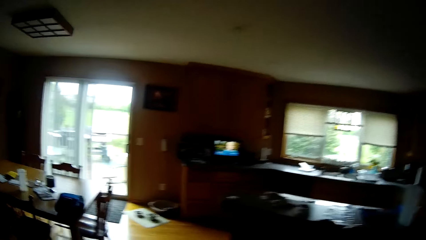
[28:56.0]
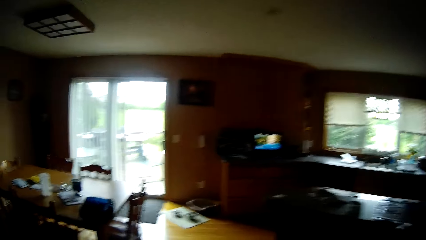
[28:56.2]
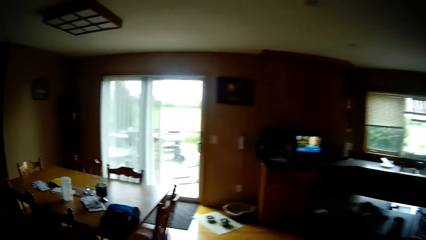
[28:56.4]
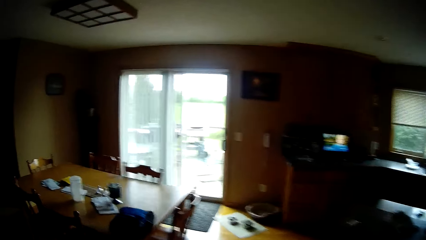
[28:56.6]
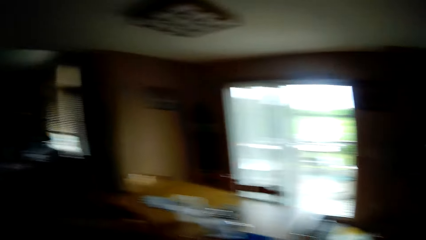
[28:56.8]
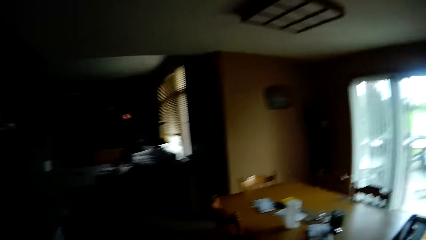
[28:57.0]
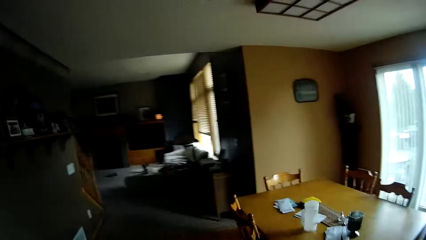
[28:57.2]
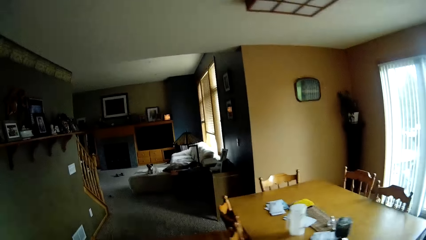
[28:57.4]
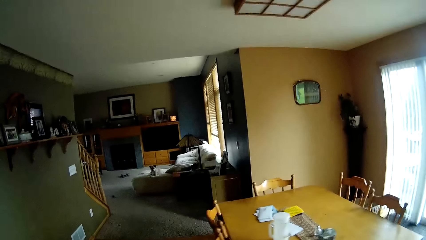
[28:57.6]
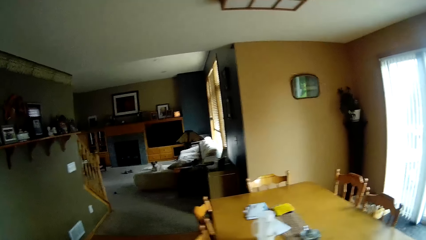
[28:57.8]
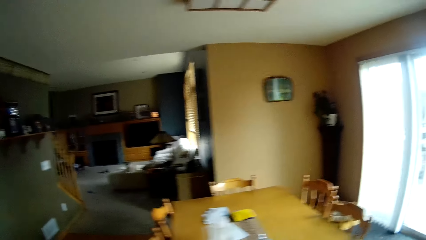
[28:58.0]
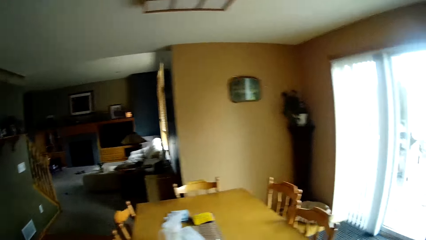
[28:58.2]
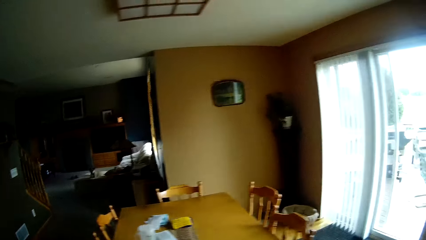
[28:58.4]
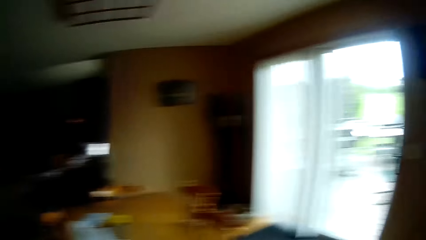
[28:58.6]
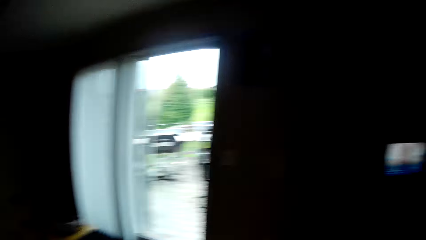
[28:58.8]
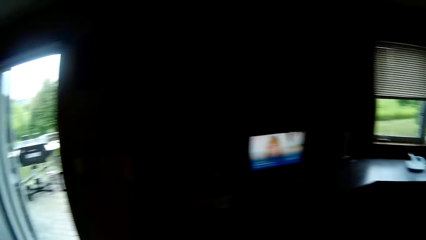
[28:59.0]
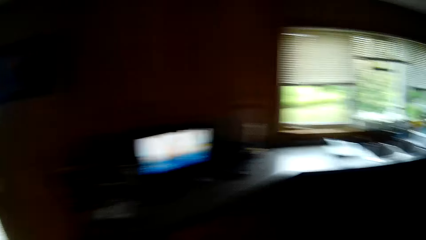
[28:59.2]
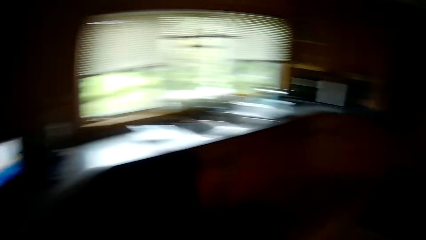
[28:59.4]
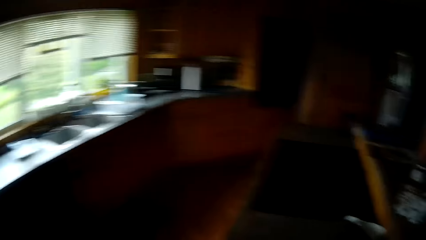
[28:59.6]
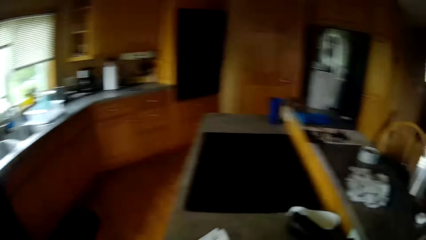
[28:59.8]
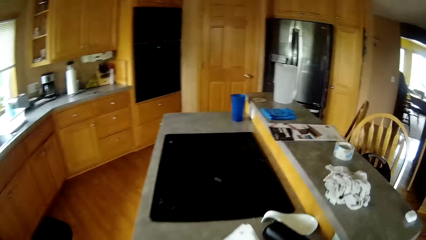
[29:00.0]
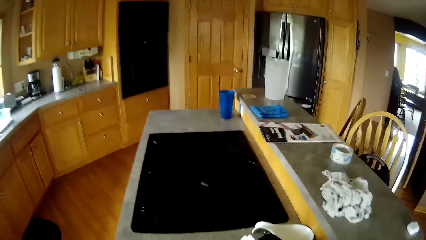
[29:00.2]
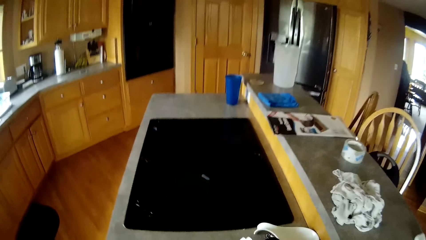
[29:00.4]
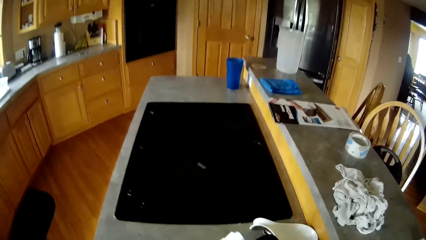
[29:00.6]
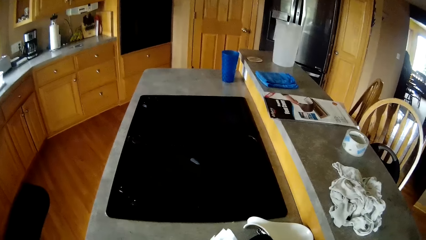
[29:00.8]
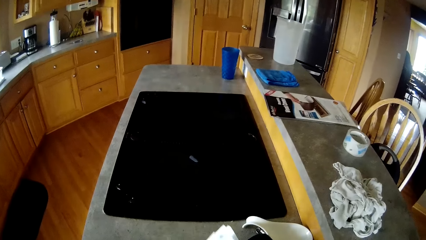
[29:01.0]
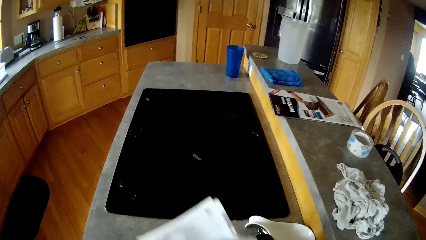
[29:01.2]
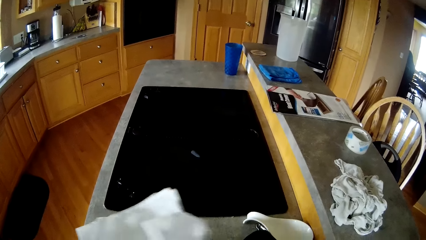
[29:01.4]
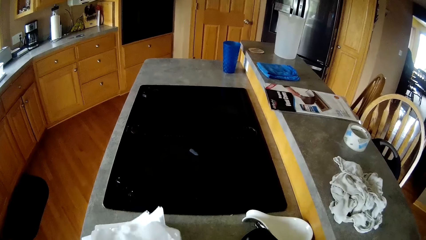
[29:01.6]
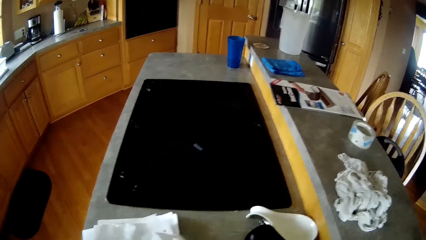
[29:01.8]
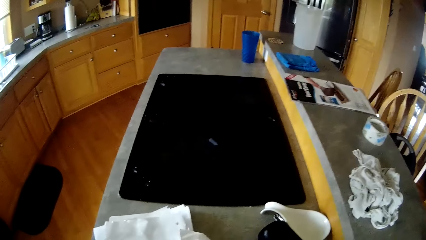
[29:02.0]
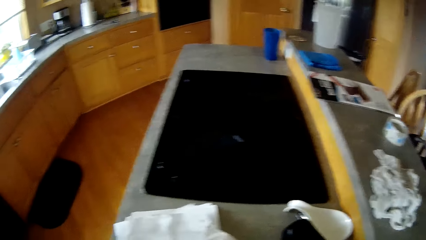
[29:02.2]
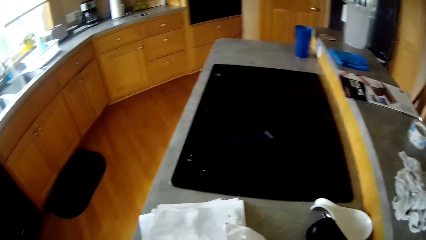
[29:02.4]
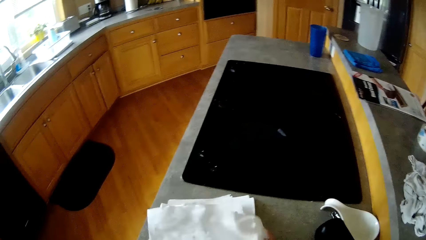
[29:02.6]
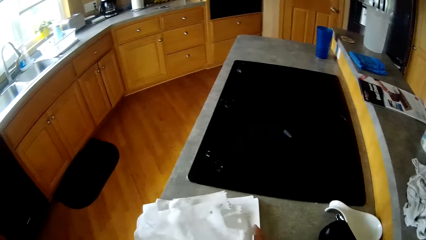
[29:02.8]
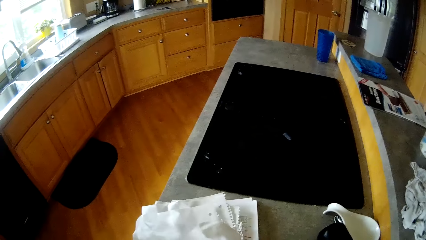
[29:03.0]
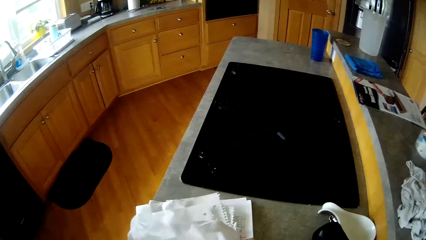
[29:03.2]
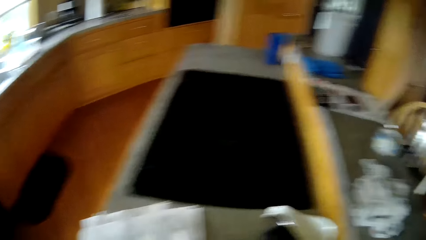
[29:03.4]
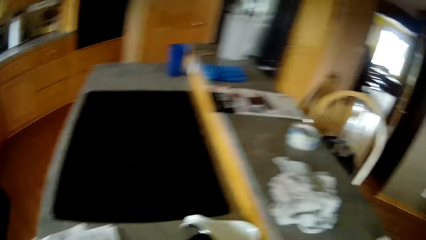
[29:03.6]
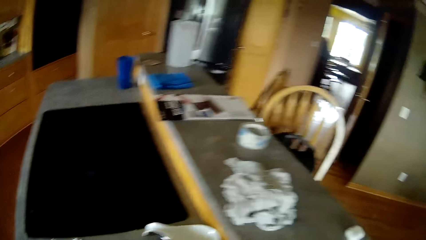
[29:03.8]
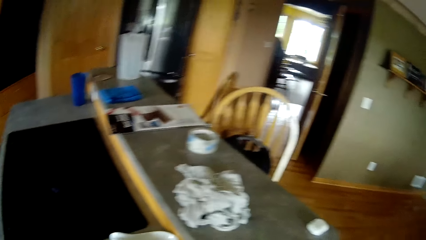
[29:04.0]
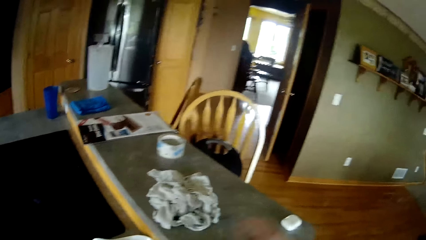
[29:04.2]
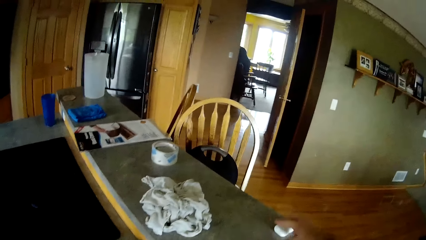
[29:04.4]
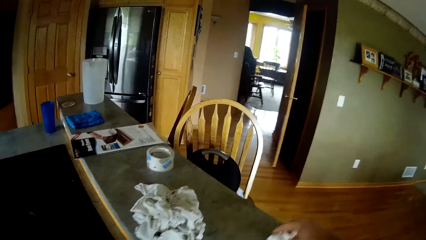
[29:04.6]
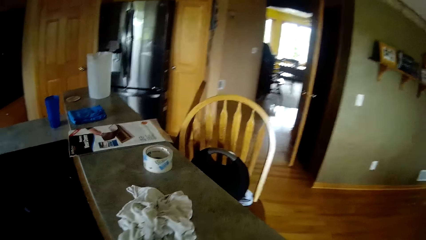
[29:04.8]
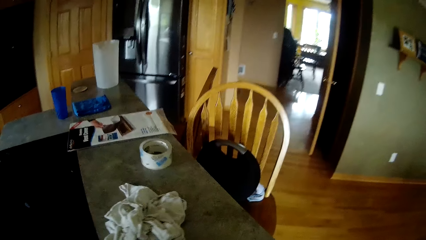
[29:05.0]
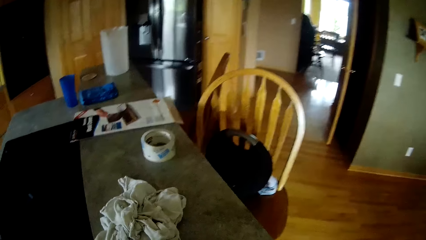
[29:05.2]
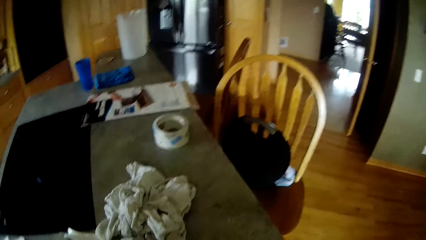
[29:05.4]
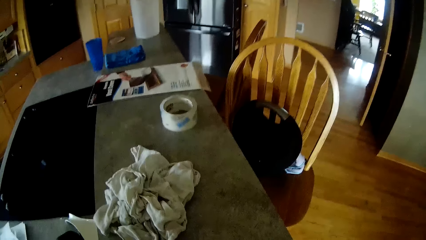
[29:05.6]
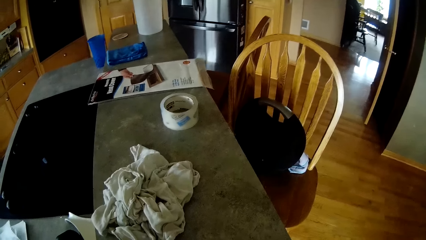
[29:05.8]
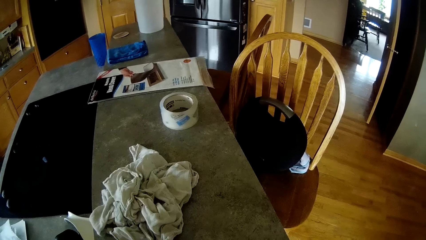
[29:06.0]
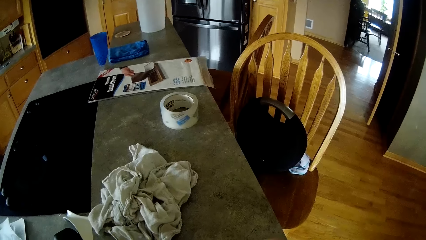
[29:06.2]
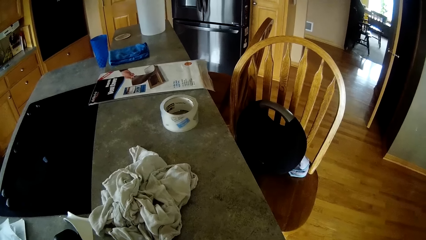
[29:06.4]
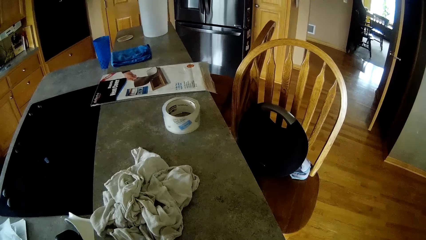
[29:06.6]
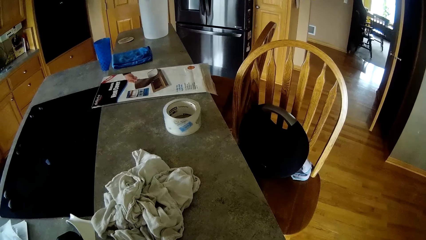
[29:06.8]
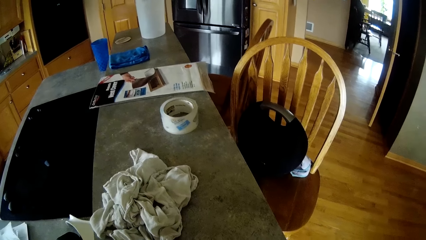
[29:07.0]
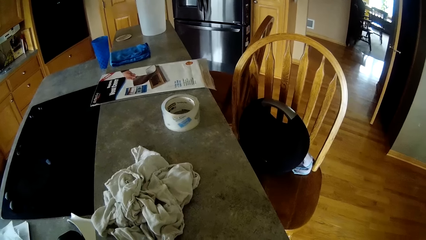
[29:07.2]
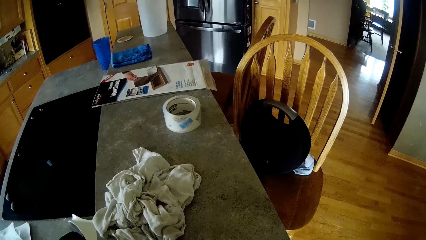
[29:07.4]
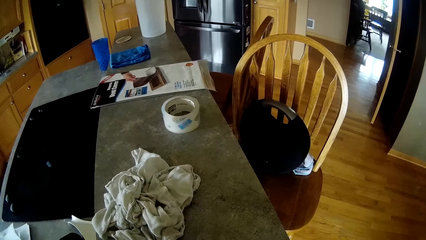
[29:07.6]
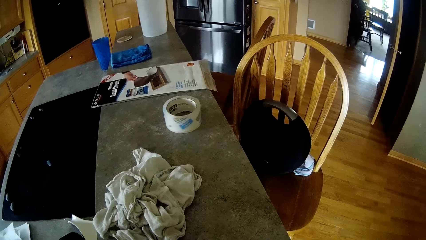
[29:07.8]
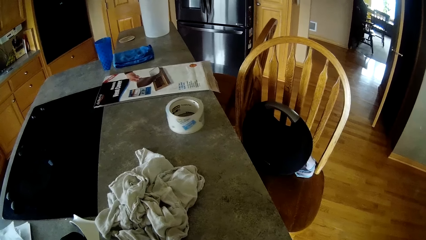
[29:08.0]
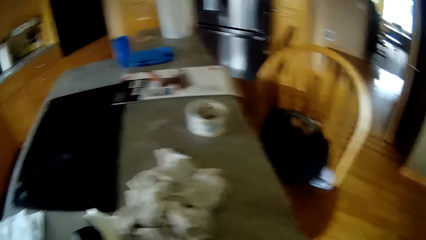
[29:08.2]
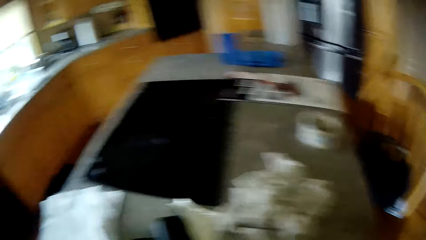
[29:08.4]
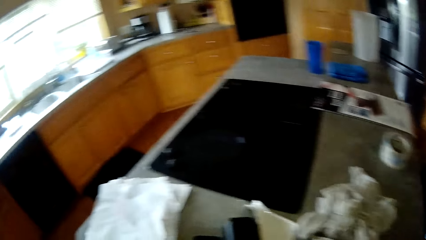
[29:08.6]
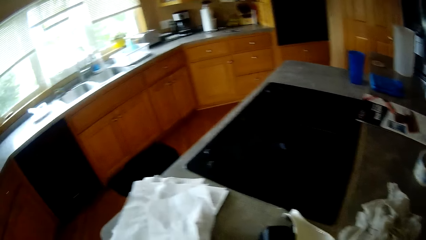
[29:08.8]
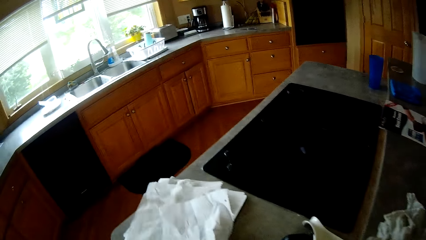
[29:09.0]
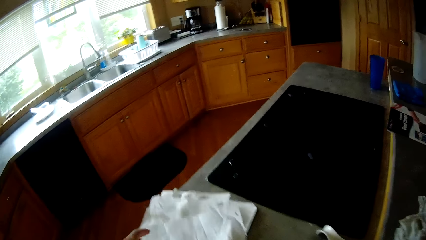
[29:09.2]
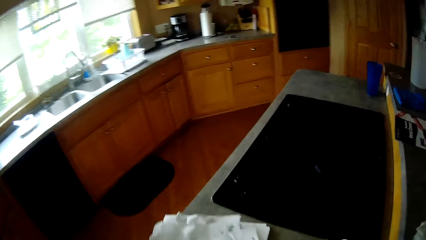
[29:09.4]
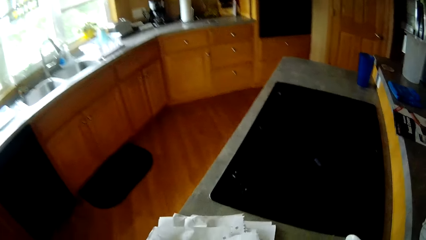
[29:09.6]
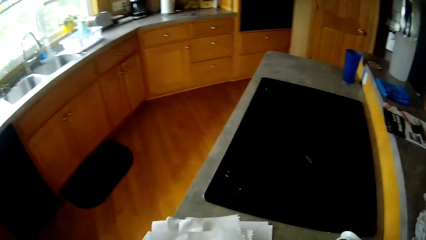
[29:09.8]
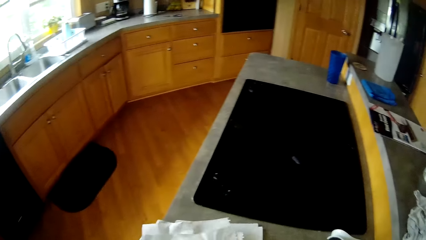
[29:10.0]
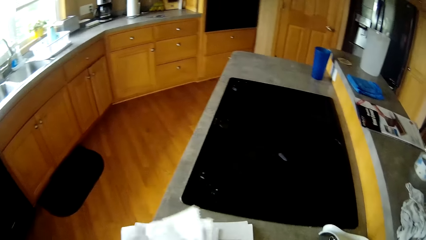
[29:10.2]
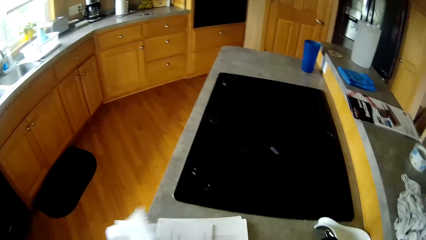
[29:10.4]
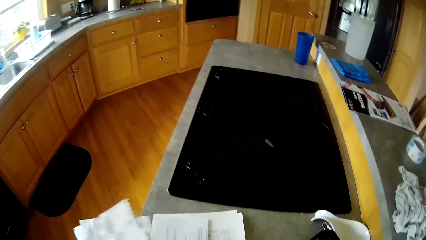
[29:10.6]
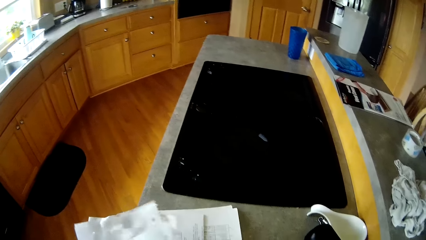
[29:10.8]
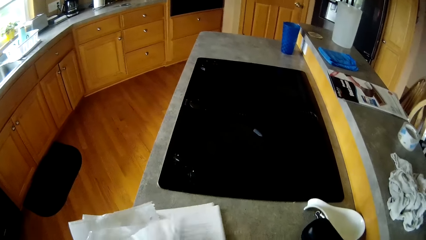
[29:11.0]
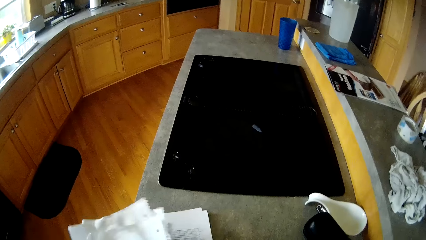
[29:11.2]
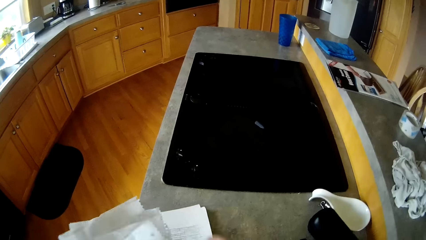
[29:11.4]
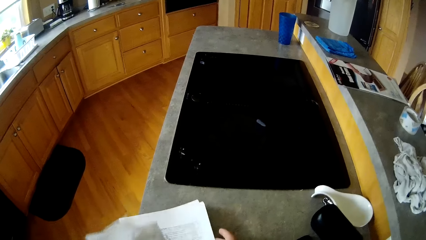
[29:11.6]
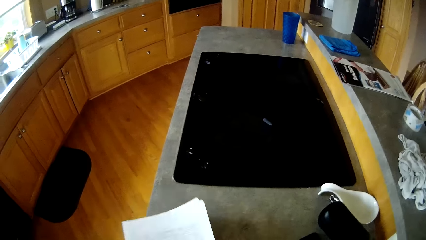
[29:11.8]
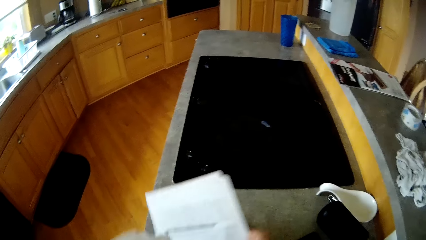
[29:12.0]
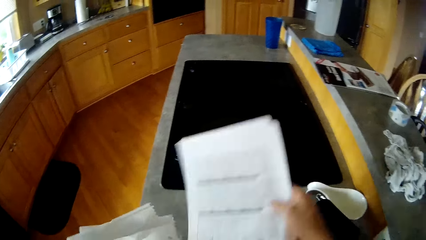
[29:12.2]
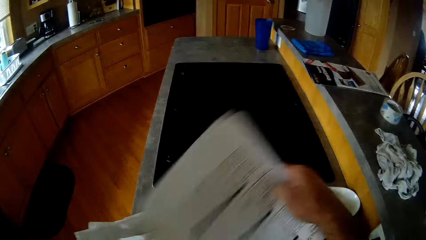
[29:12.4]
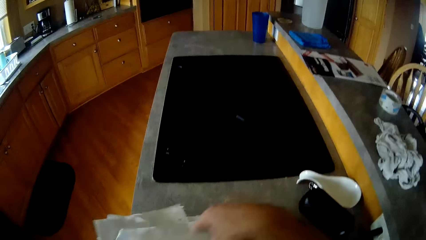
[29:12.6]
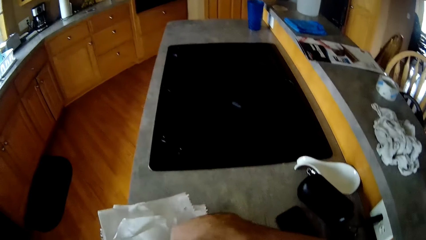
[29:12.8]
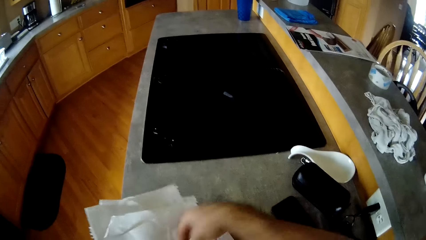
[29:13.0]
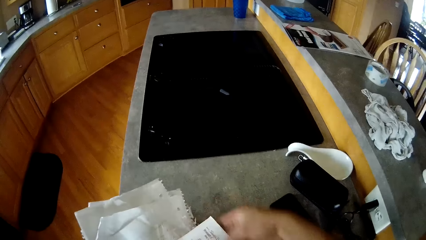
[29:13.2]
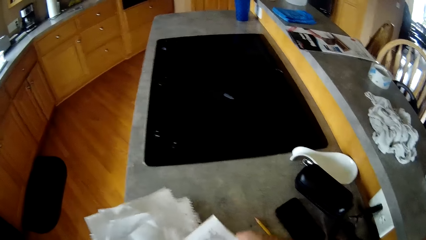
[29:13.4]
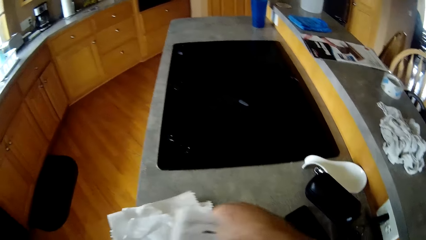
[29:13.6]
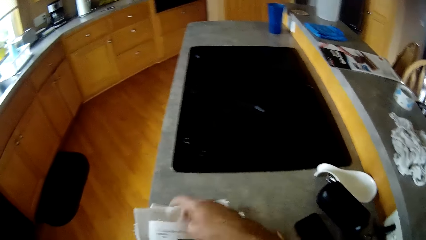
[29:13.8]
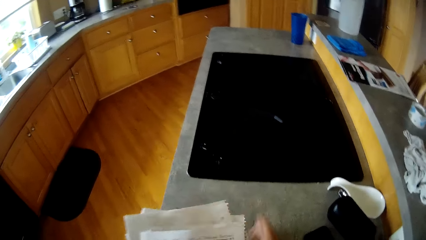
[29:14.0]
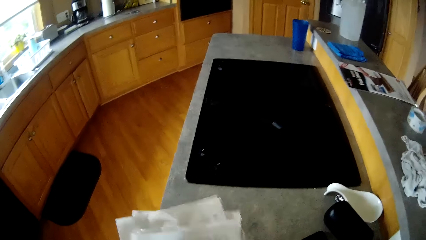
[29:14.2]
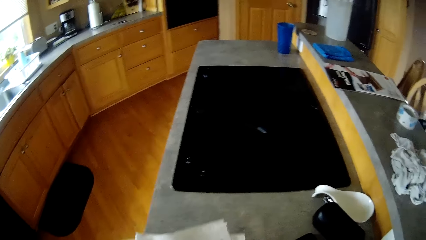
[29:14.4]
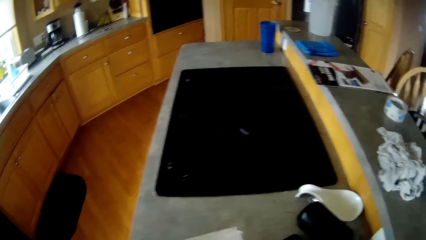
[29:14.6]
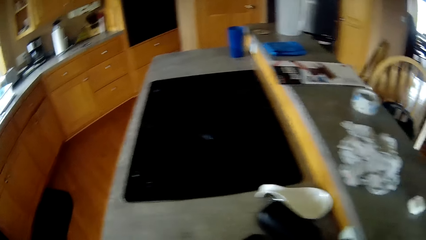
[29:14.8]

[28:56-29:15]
The camera wearer walks around the room. He moves the camera around. He walks around the room. He drops the pile of papers on a slab with both hands. He holds the papers. He moves the camera around. He picks up a lighter from the slab with his right hand. He moves the camera around. He arranges the pile of papers on the slab with both hands. He holds the papers.
